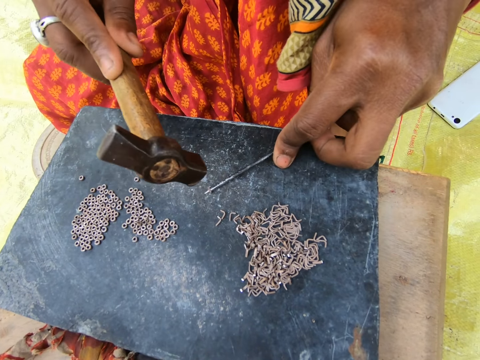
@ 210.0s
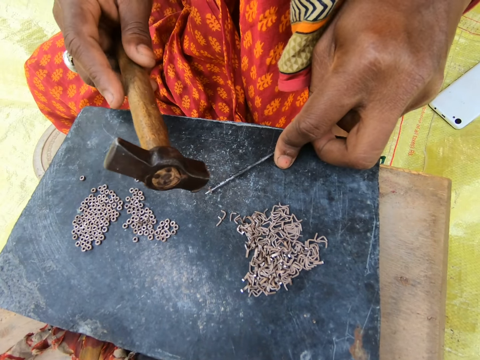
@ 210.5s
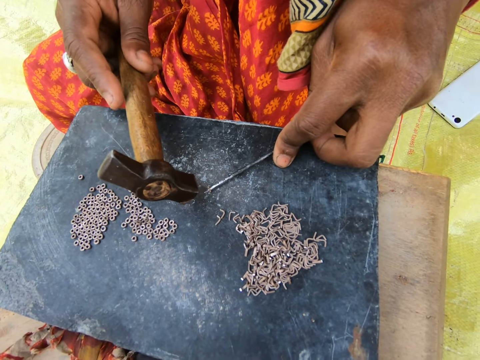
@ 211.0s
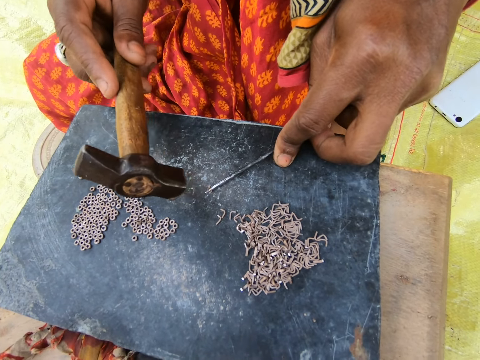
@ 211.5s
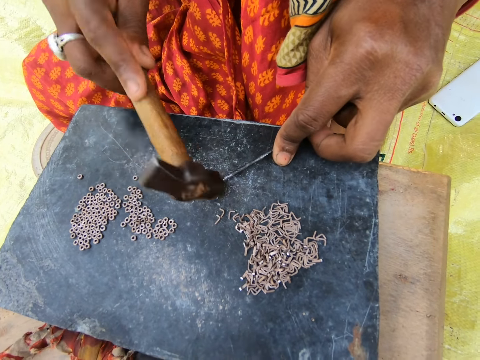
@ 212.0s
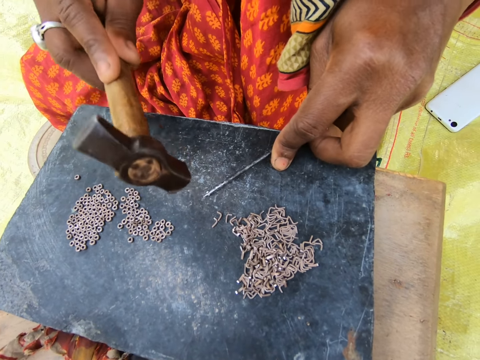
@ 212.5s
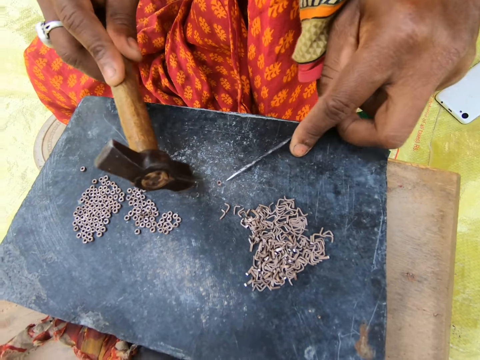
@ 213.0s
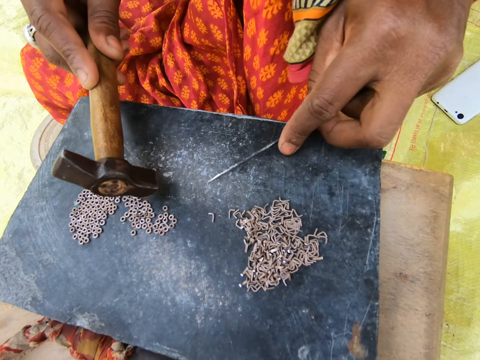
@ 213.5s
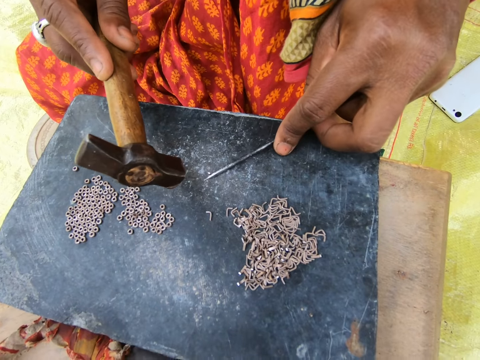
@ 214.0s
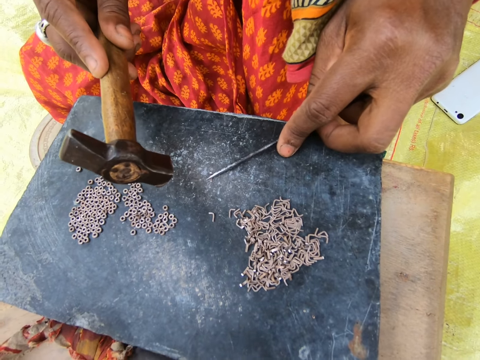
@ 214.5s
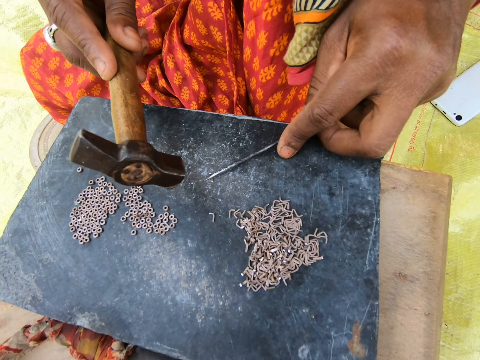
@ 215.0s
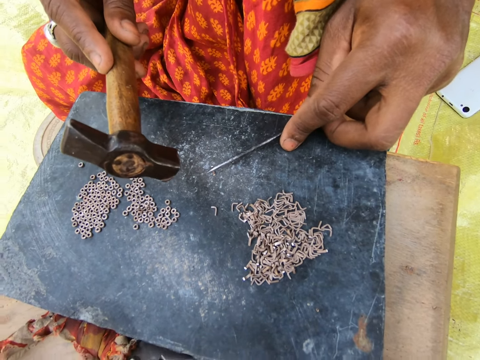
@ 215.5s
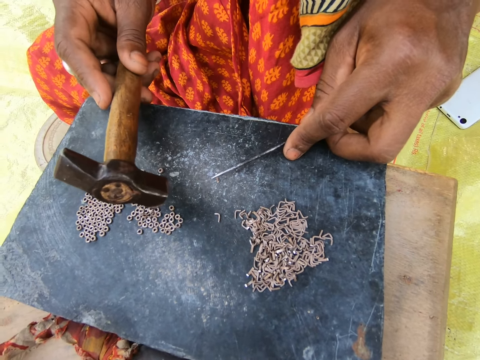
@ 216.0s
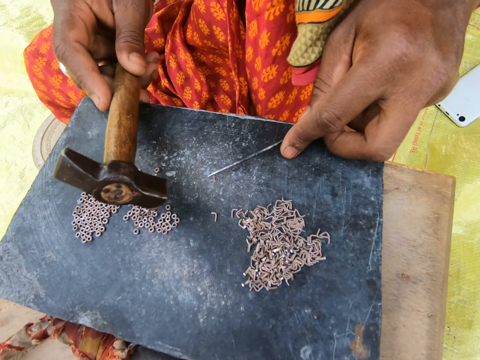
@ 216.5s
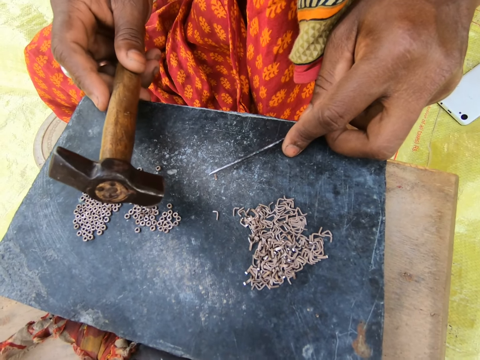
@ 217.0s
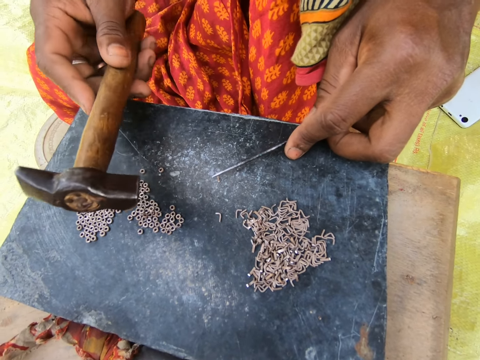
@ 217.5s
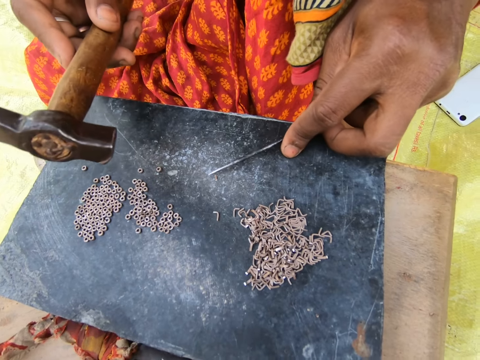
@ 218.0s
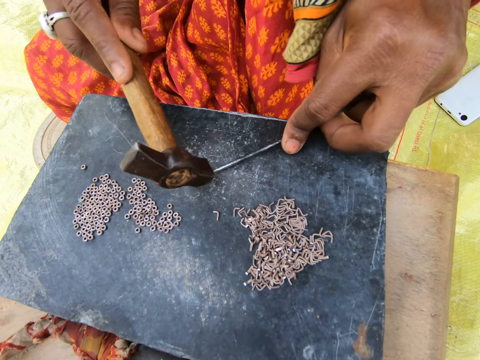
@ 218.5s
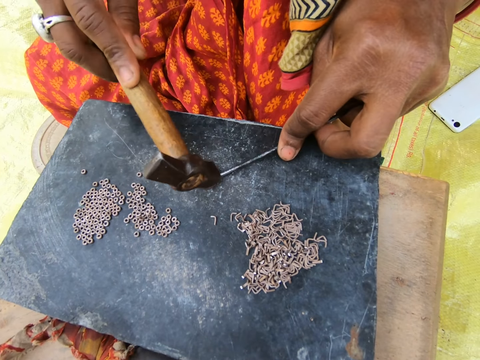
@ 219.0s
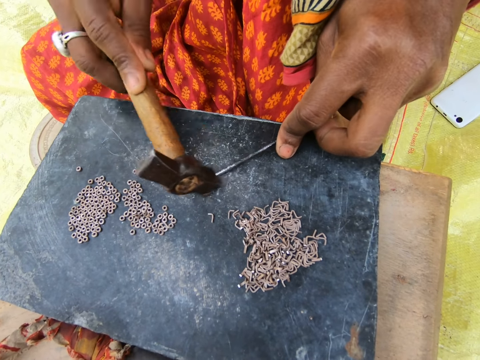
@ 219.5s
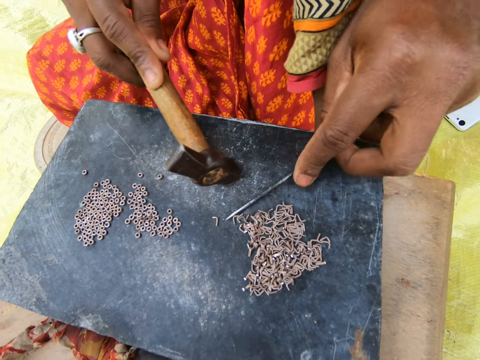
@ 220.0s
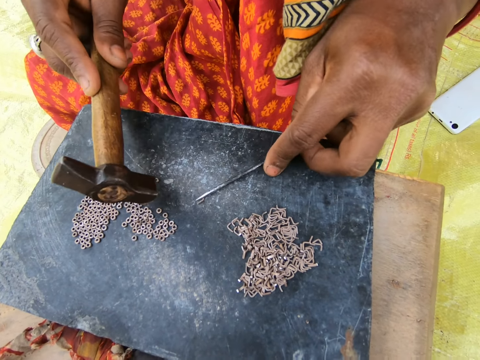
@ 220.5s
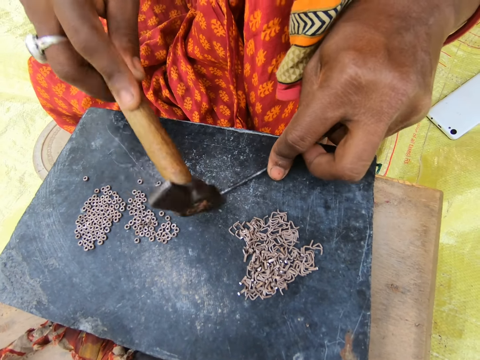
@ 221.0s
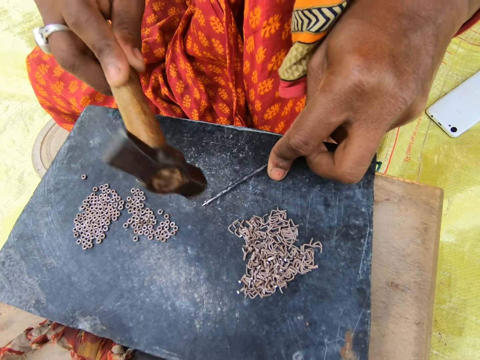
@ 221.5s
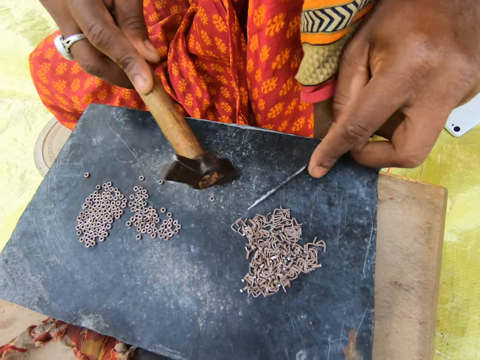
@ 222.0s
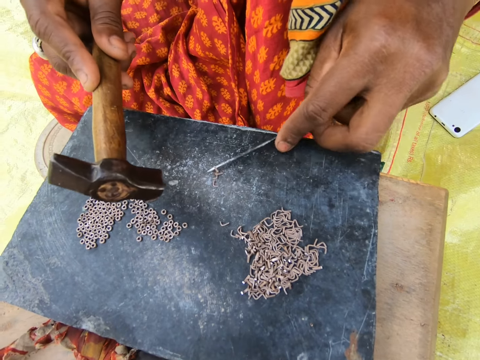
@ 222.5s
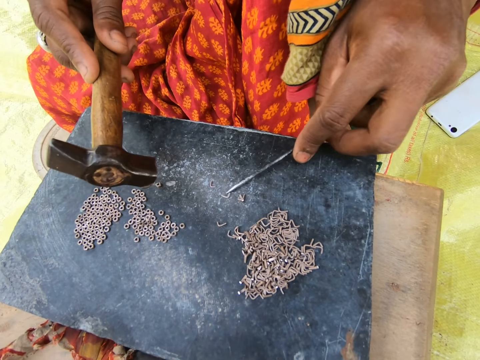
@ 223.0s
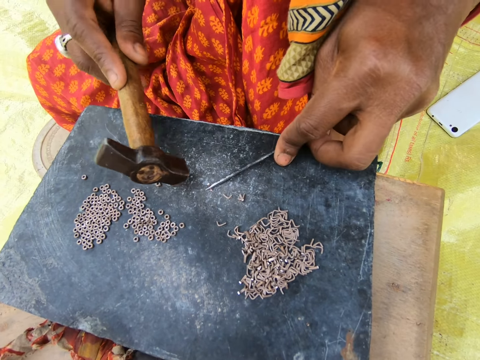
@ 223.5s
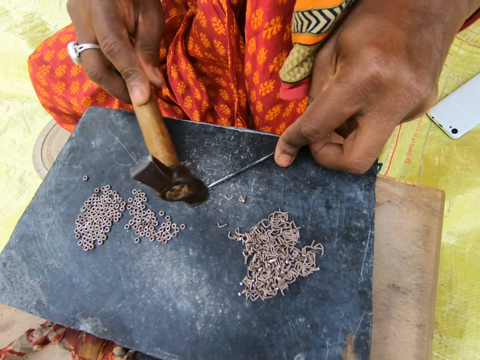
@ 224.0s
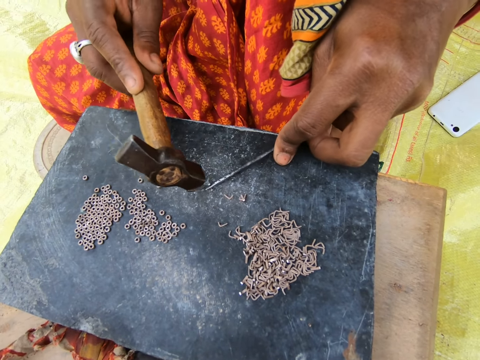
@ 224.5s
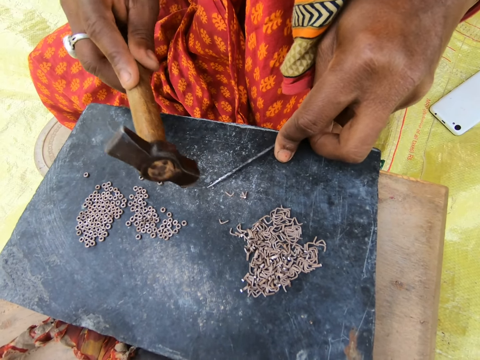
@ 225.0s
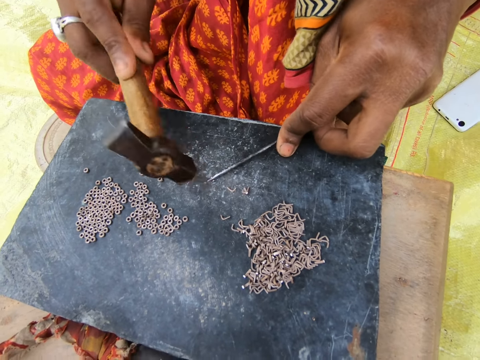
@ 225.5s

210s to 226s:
A woman hits metal with a hammer. She looks around. She hits the metal with the hammer. She moves pieces of metal on the board. She looks around. She hits the metal with the hammer. She moves the pieces of metal on the board. She hits the metal with the hammer. She moves the pieces of metal on the board. She hits the metal with the hammer.

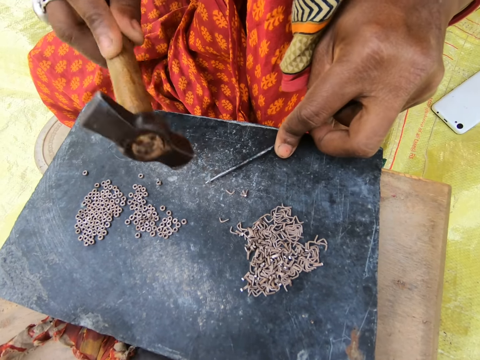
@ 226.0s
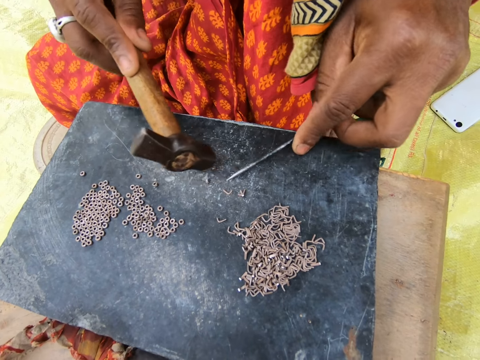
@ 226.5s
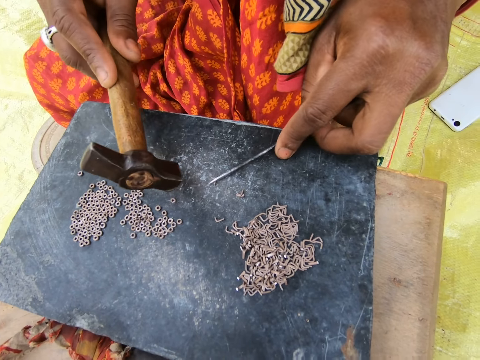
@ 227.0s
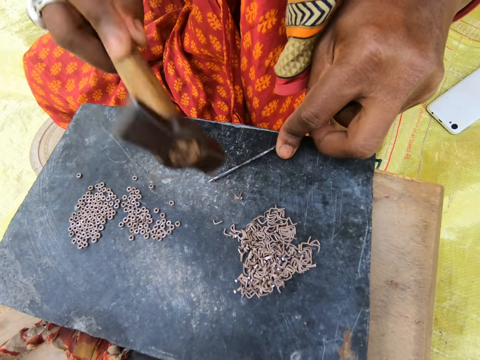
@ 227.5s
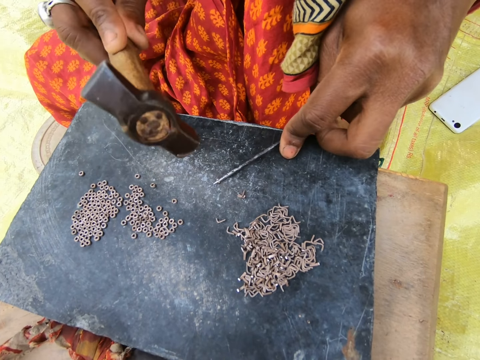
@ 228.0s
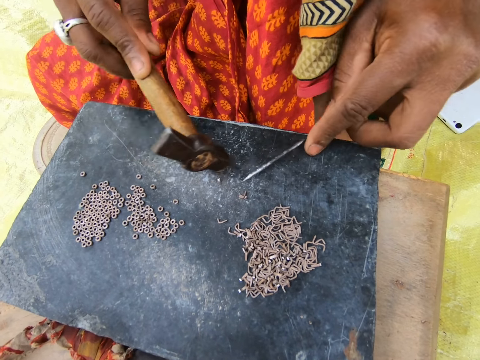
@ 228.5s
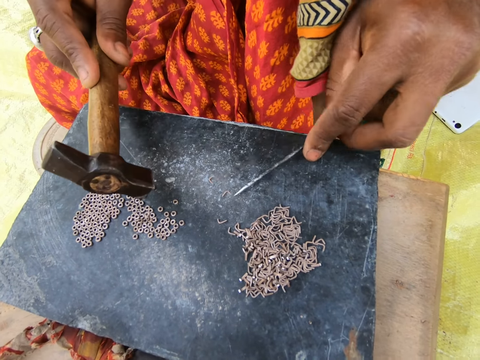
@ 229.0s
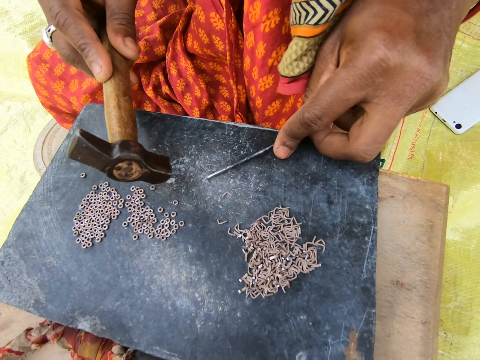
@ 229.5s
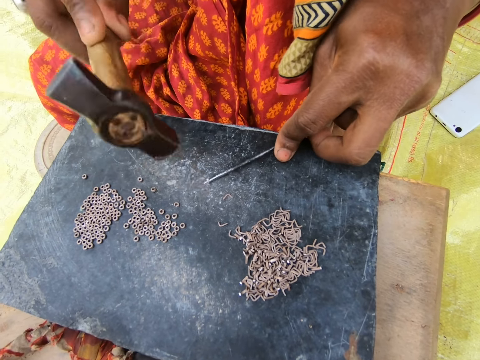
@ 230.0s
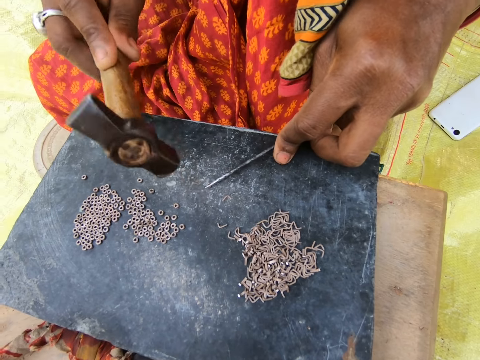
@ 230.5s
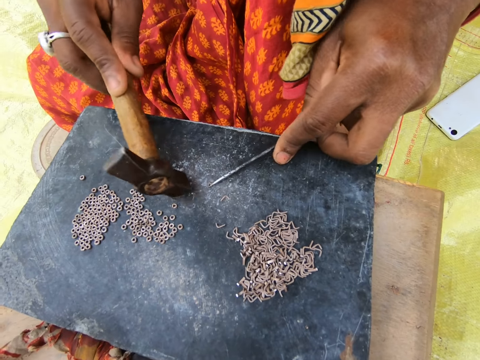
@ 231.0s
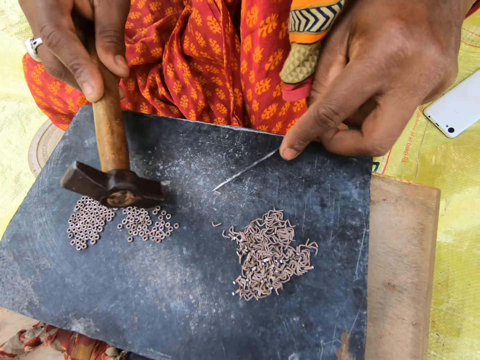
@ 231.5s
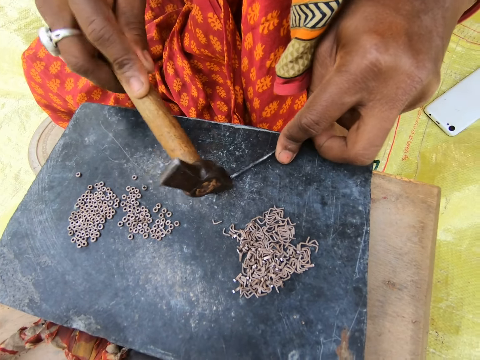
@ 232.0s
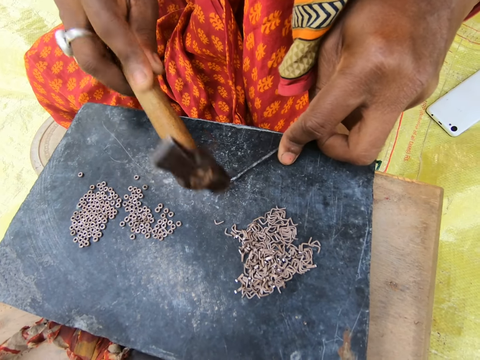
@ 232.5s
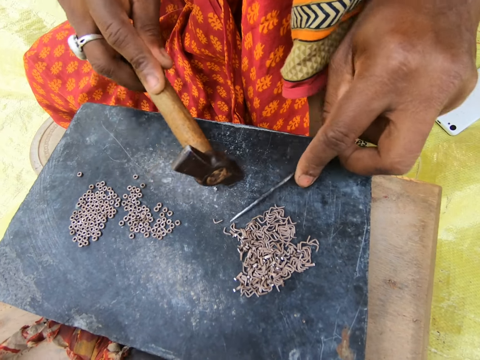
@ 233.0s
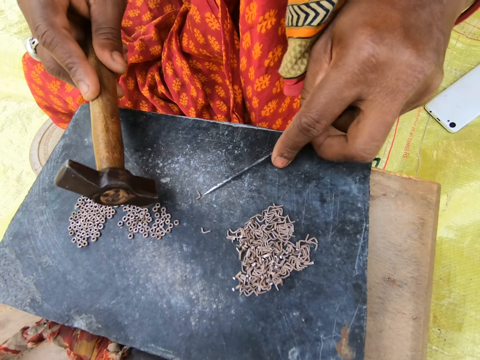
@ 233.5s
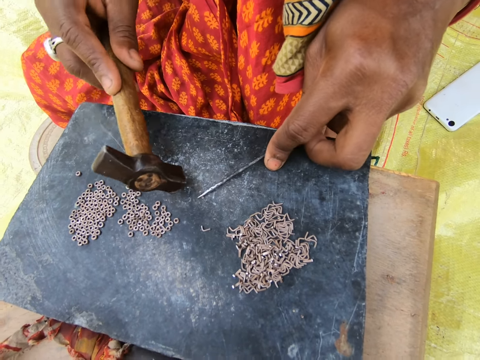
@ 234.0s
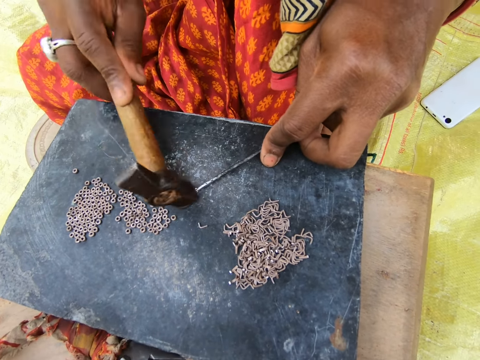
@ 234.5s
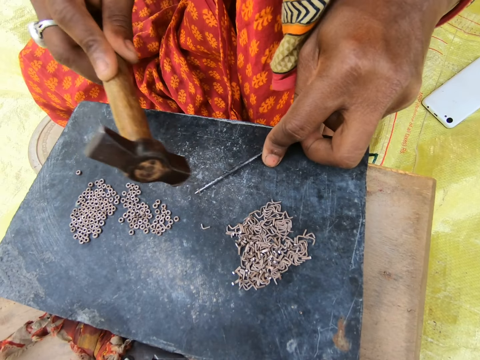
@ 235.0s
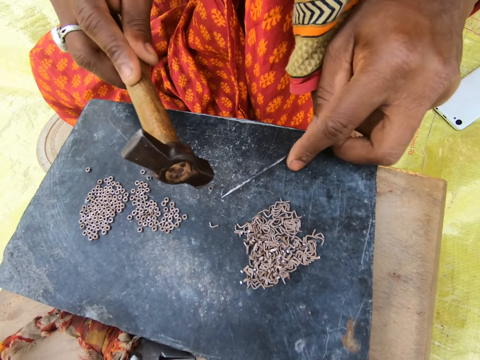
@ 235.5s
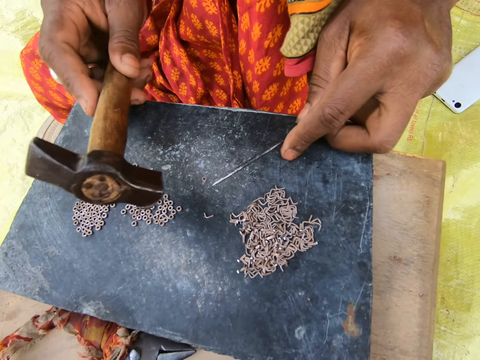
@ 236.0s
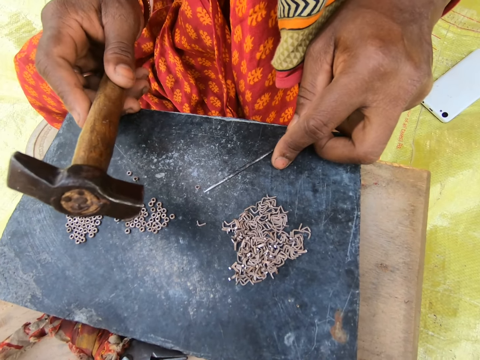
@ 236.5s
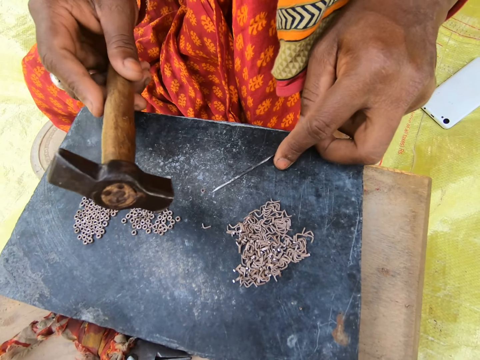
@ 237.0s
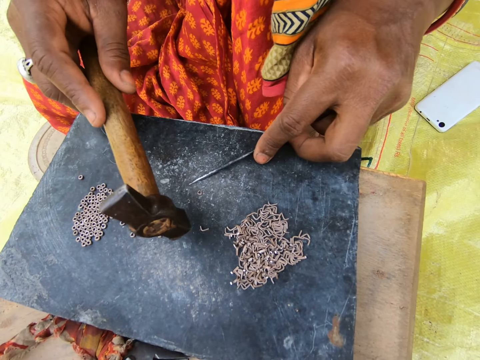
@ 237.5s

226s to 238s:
A woman moves pieces of metal on the board. She hits the metal with a hammer. She moves the pieces of metal on the board. She hits the metal with the hammer. She moves the pieces of metal on the board. She hits the metal with the hammer. She moves the pieces of metal on the board. She hits the metal with the hammer.
